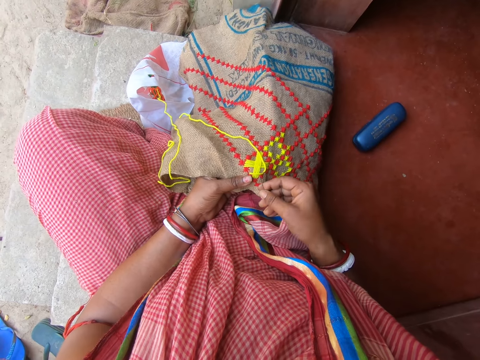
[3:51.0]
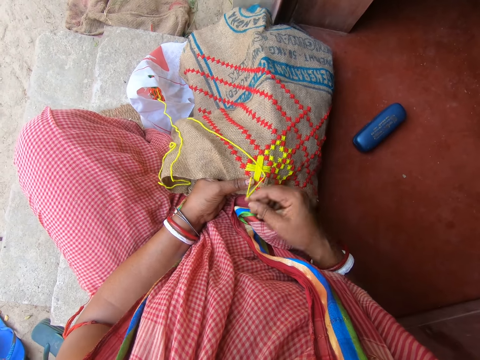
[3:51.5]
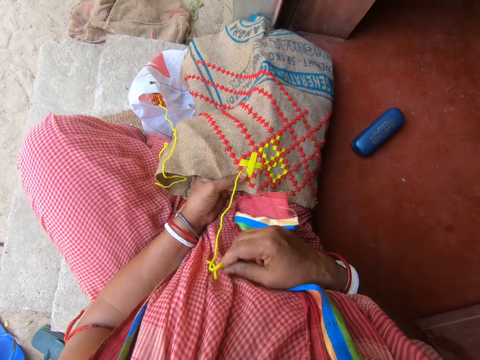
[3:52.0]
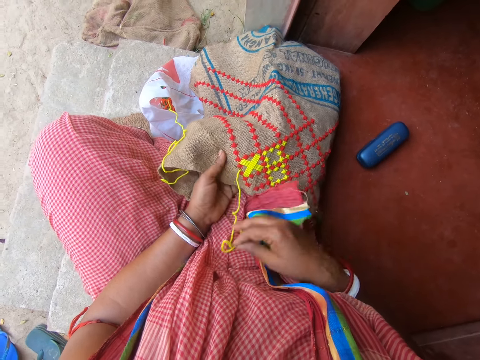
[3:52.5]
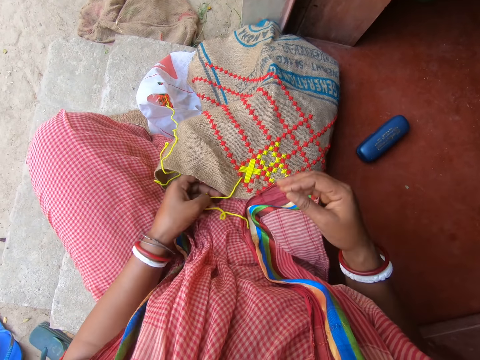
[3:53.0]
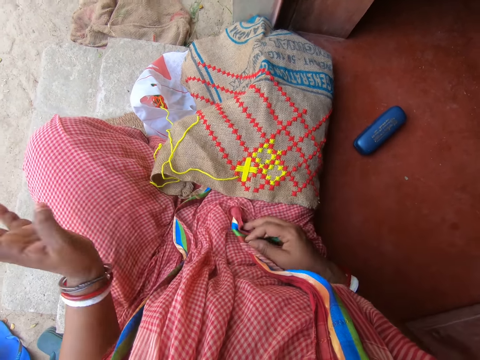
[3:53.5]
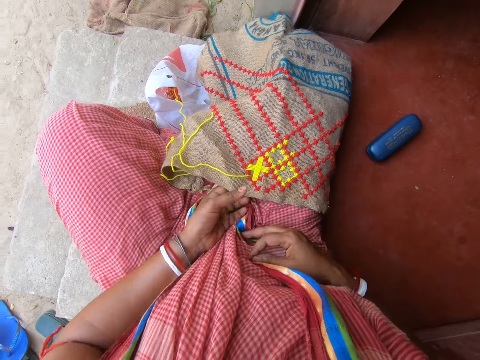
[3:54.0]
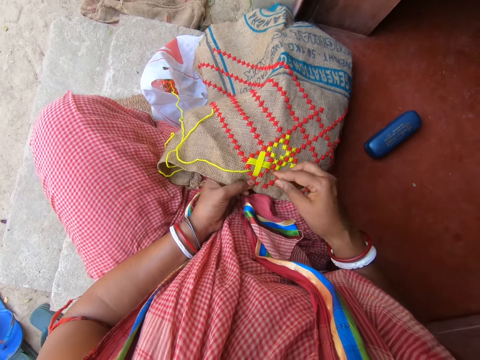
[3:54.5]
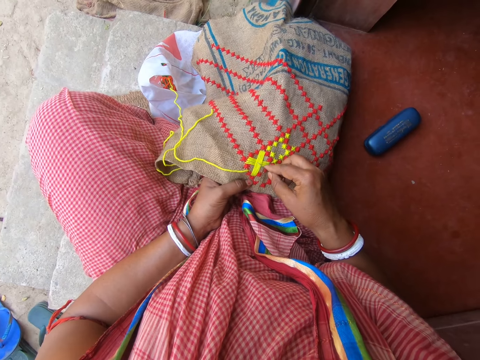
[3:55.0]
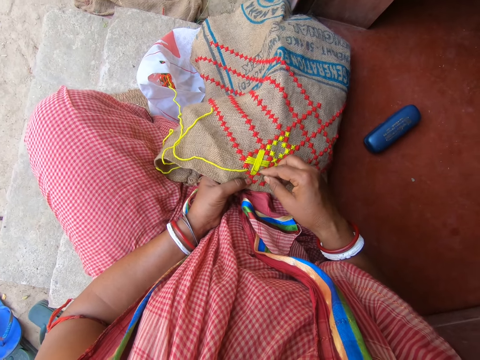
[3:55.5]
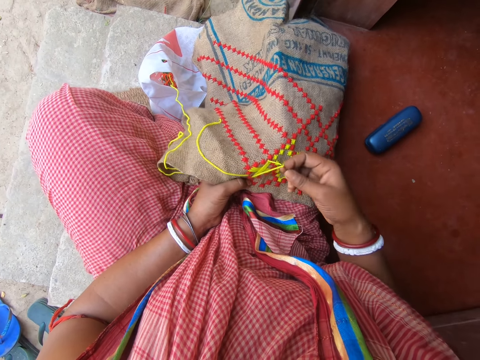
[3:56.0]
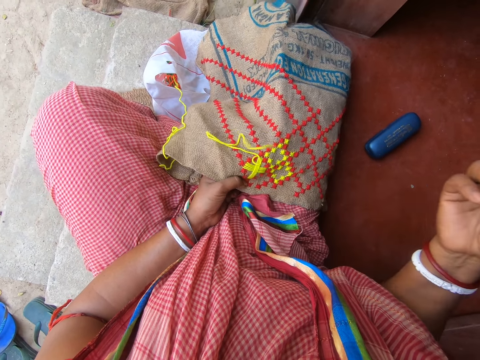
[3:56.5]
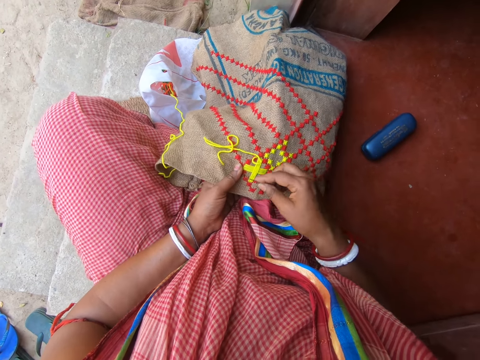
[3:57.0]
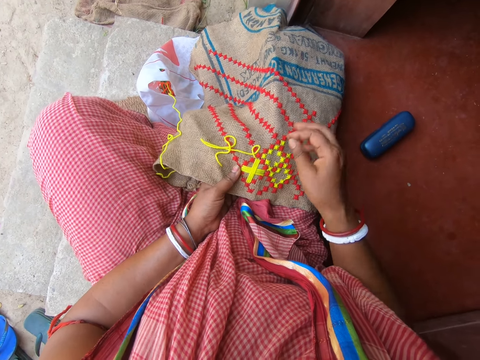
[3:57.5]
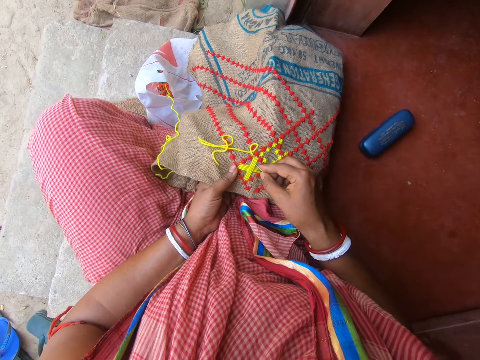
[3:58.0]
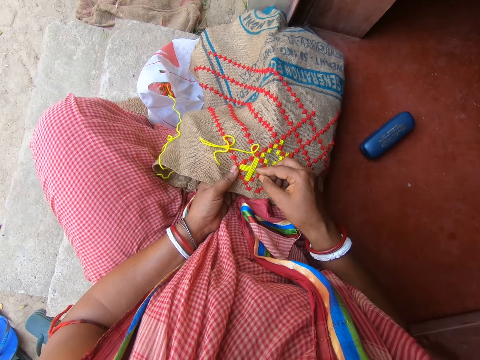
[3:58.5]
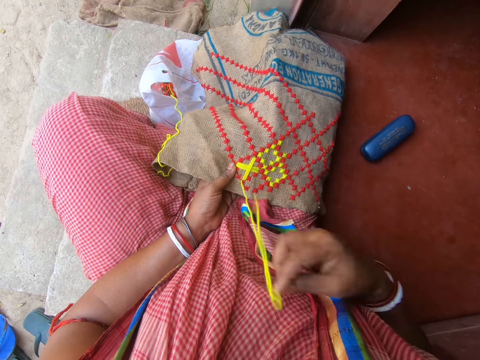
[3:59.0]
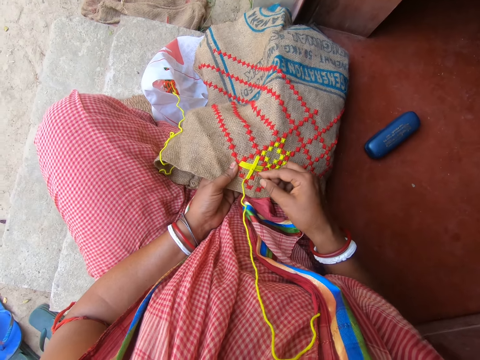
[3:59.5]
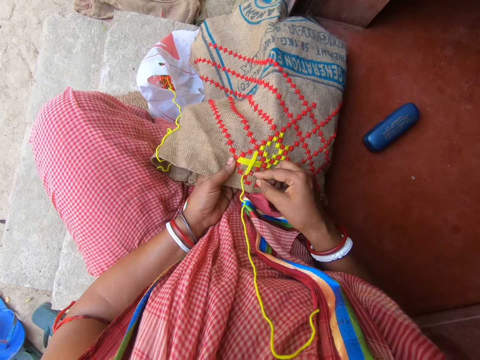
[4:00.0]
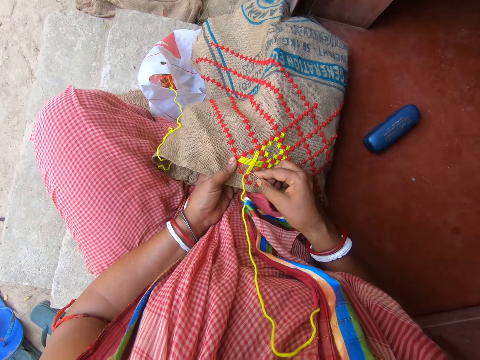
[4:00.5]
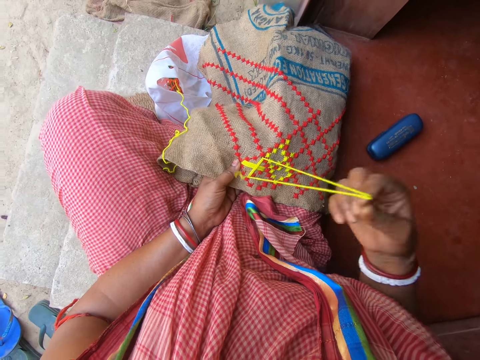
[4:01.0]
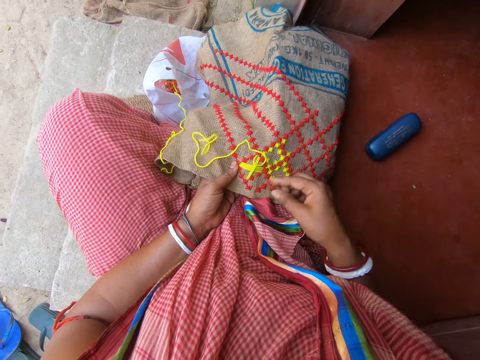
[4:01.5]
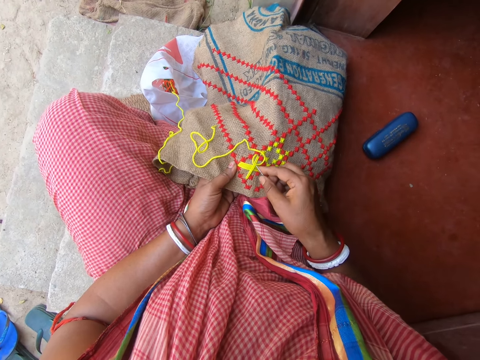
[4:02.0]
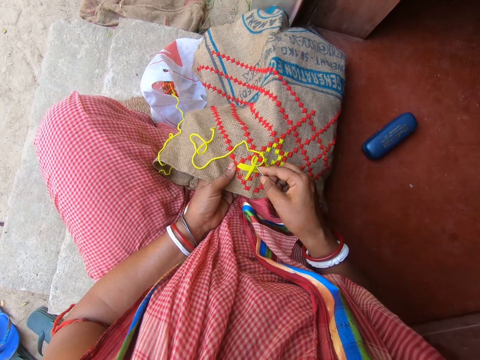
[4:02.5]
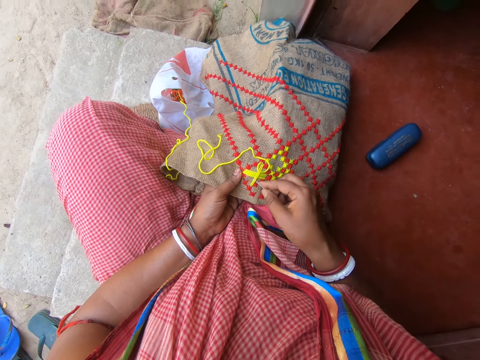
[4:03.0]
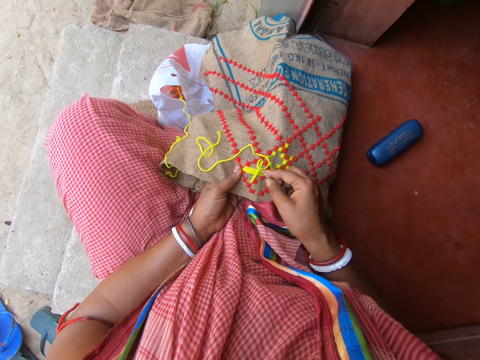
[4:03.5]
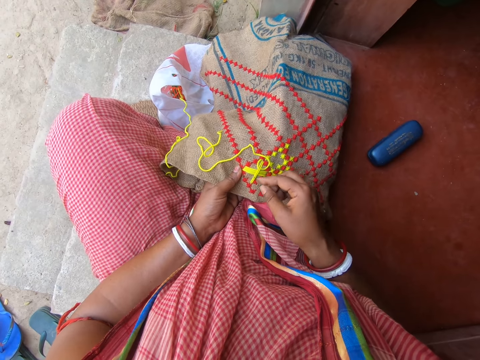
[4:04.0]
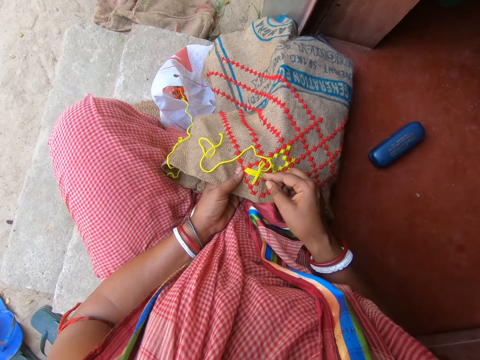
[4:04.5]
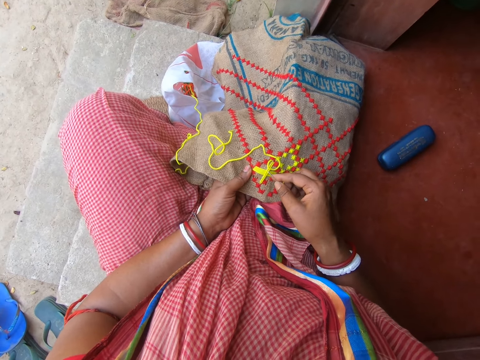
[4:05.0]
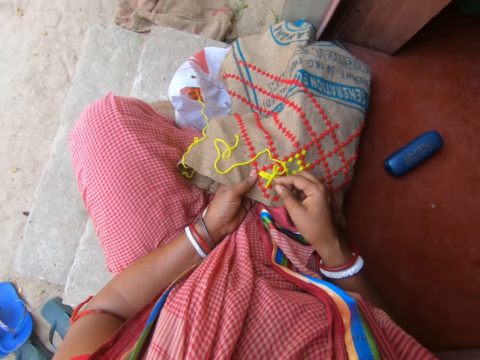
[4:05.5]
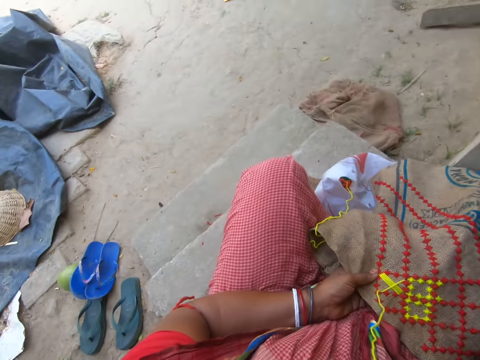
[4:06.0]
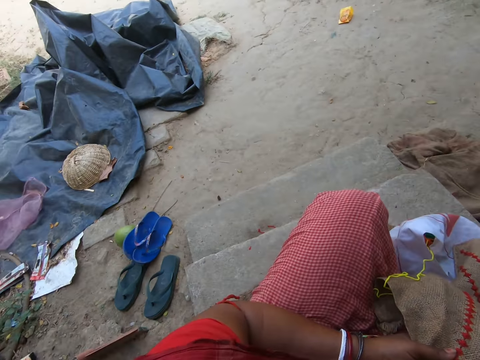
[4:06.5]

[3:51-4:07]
The camera wearer drags the thread with her left hand. She holds the cloth with her left hand. She removes the thread from the cloth with the needle in her right hand. She looks around.

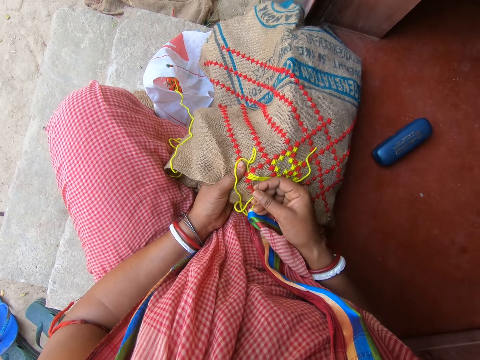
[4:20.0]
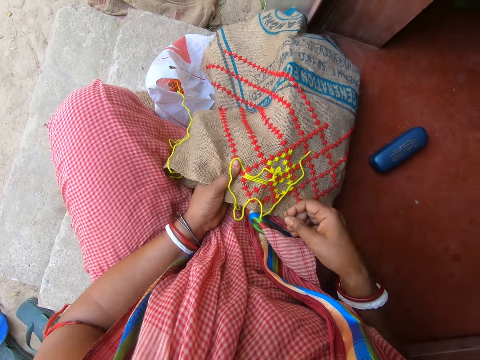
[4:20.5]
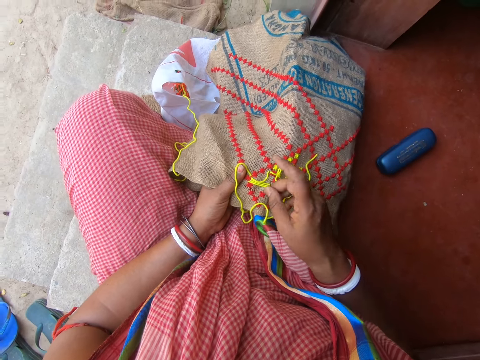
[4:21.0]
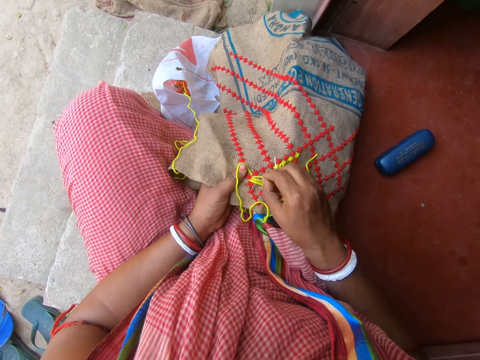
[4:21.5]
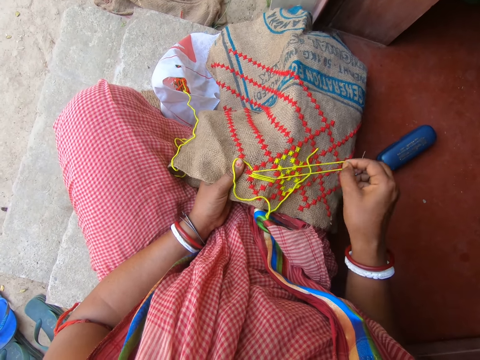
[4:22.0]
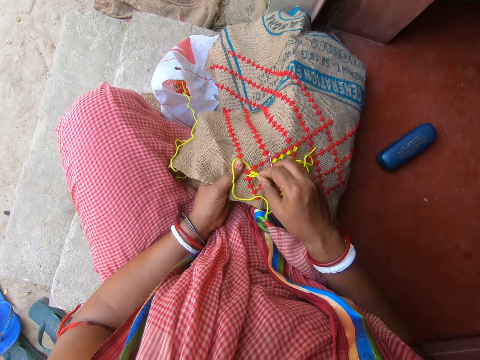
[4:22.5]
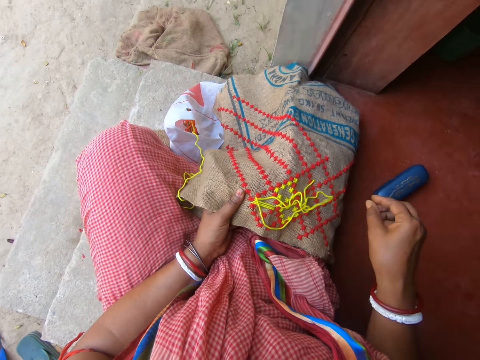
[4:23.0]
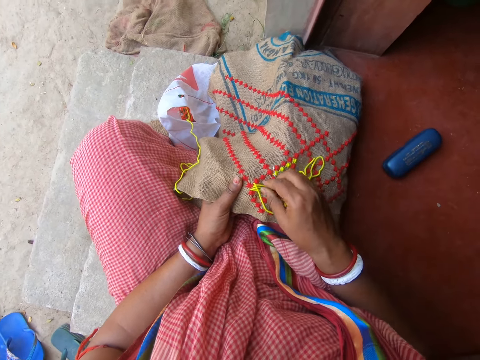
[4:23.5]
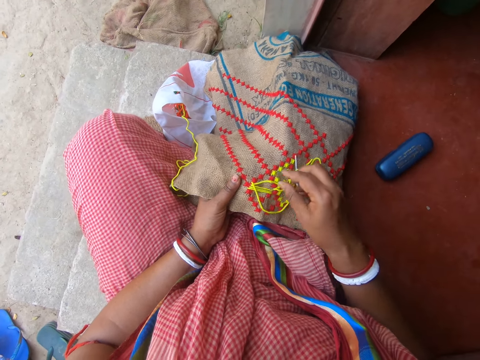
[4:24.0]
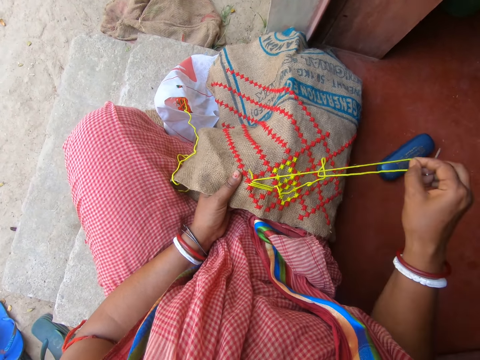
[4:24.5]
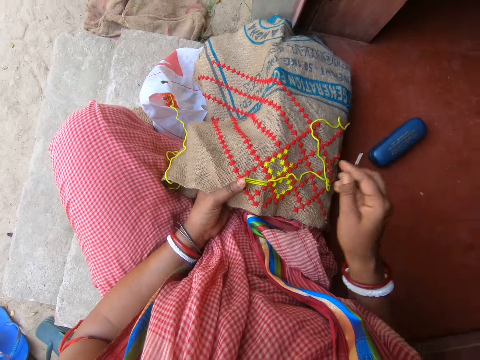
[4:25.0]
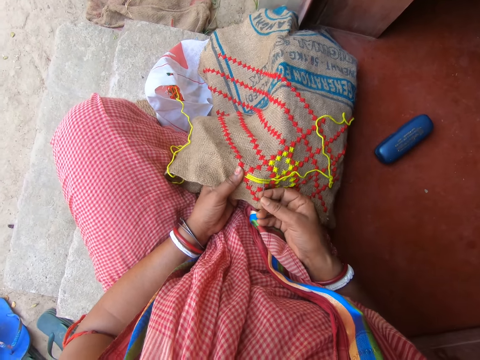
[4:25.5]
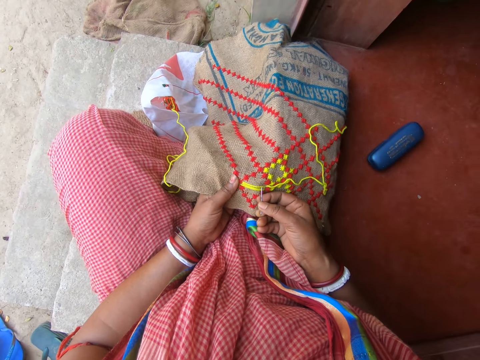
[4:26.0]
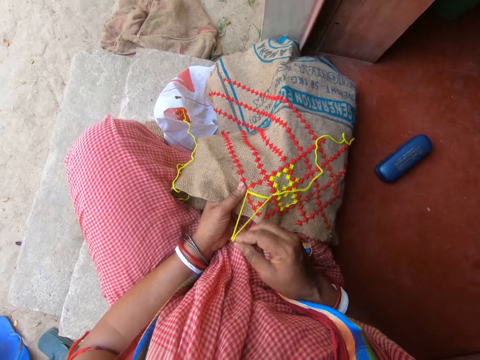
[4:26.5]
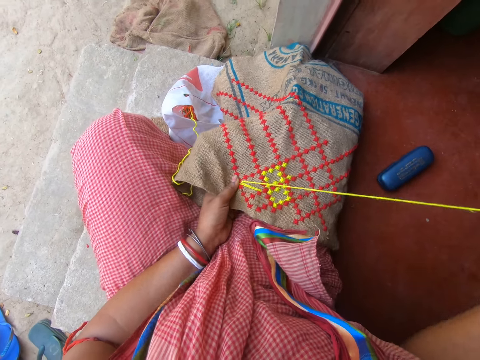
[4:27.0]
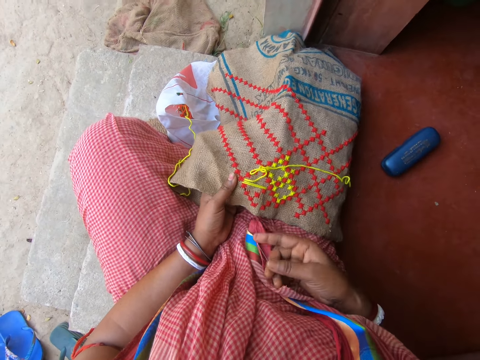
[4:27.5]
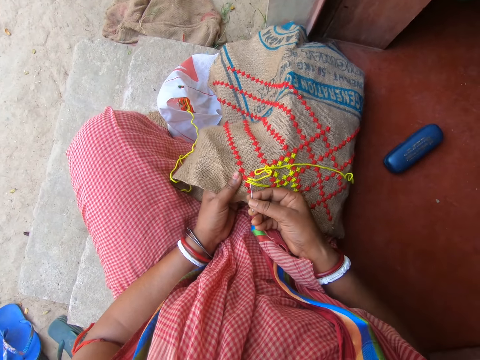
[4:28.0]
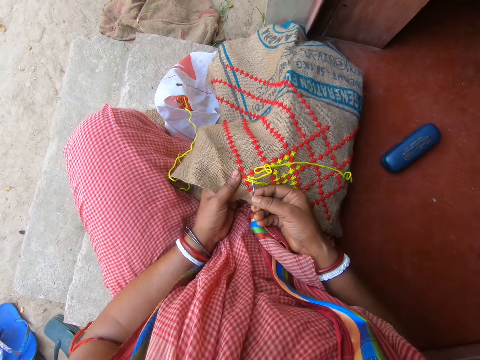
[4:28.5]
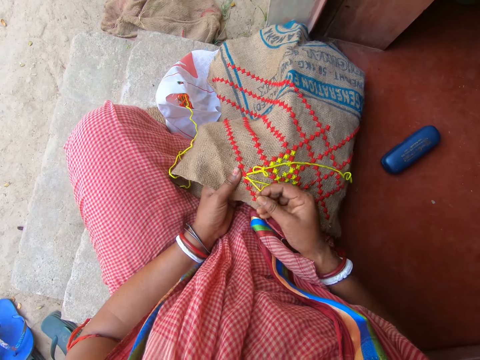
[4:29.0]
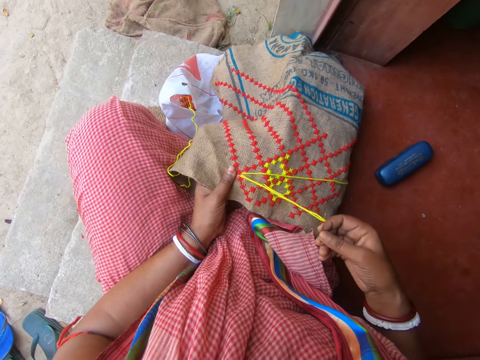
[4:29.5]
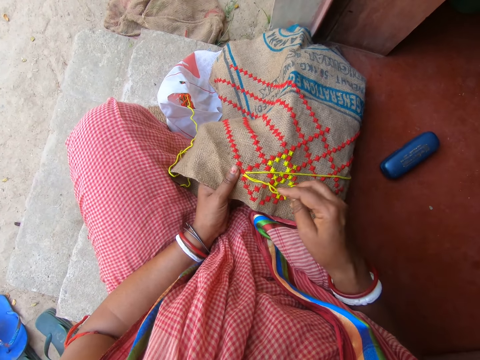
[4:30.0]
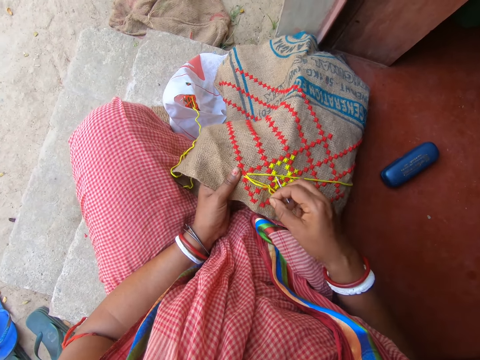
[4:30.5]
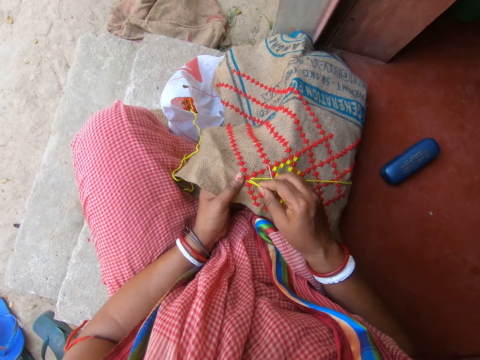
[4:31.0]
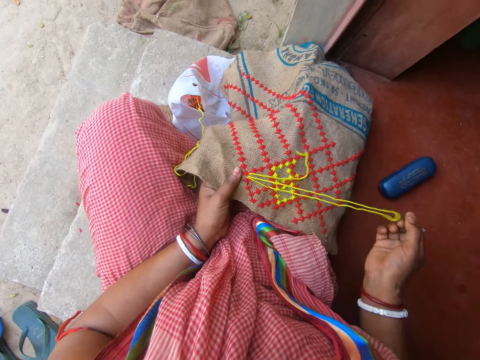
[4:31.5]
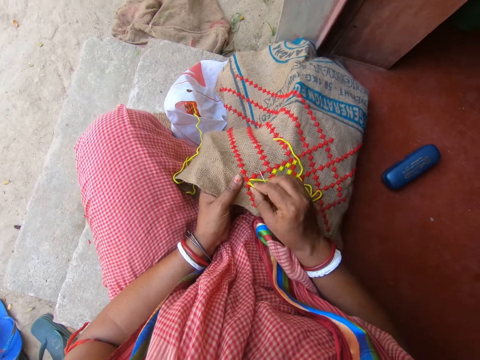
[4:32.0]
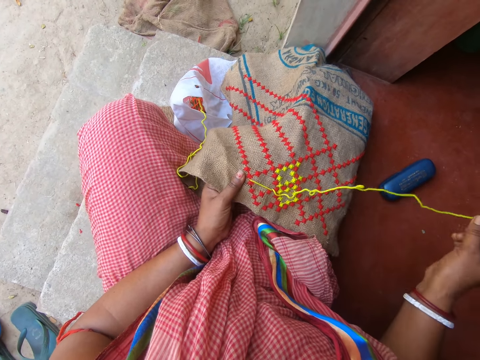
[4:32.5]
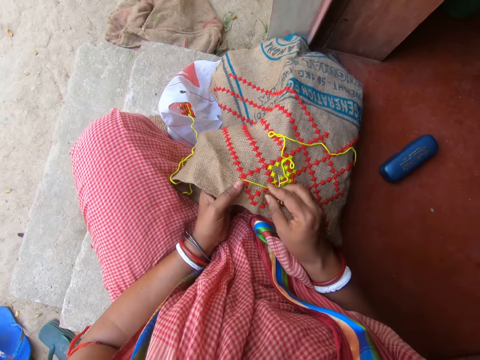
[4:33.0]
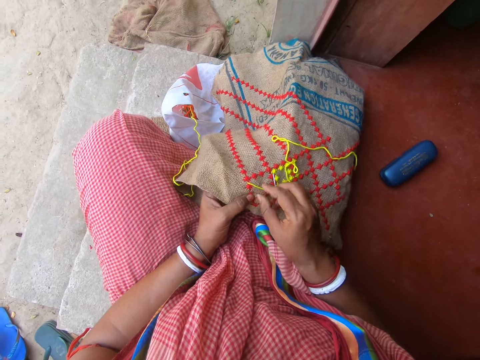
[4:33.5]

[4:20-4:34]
The camera wearer drags the thread with her right hand. She removes the thread from the cloth with the needle in her right hand. She drags the thread with her right hand.
